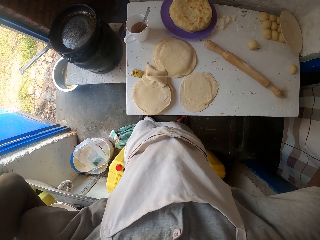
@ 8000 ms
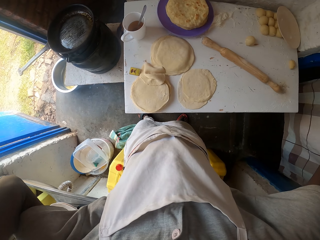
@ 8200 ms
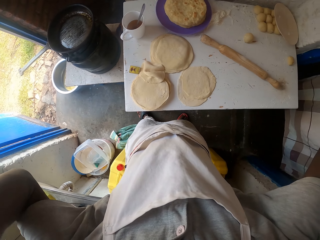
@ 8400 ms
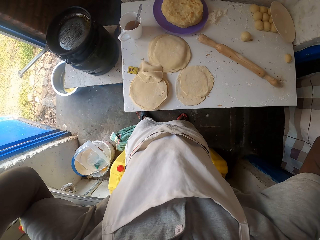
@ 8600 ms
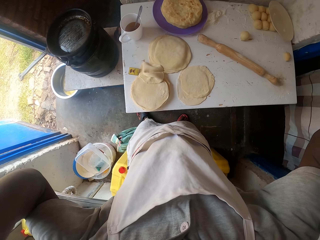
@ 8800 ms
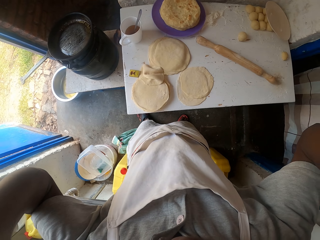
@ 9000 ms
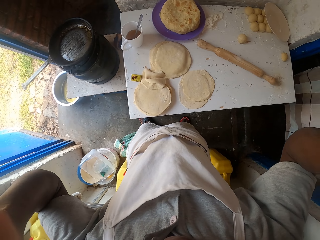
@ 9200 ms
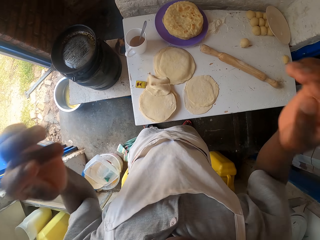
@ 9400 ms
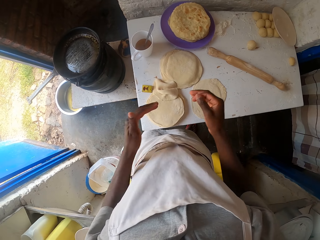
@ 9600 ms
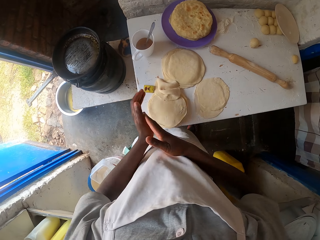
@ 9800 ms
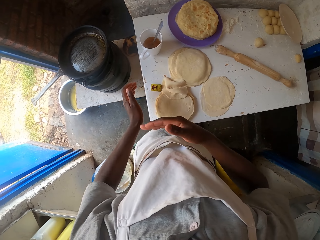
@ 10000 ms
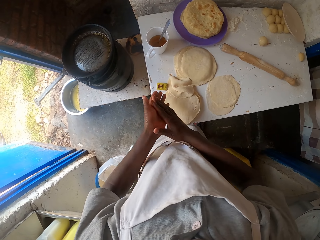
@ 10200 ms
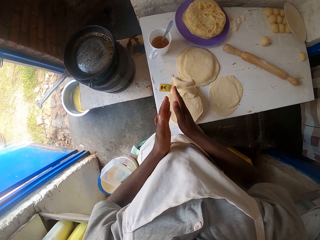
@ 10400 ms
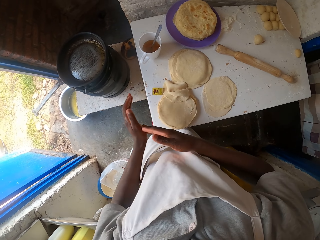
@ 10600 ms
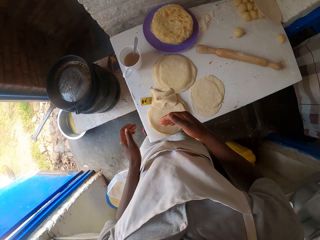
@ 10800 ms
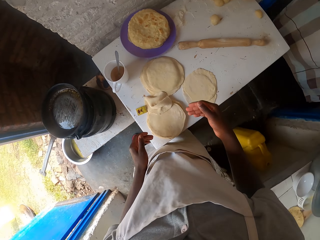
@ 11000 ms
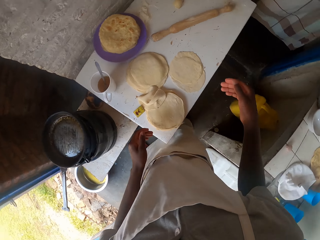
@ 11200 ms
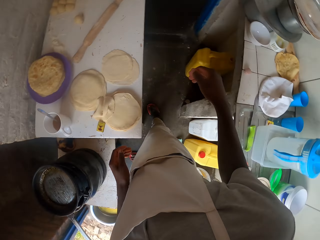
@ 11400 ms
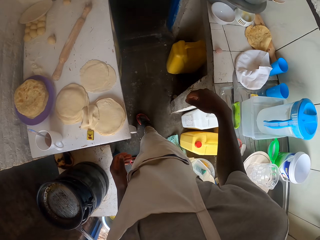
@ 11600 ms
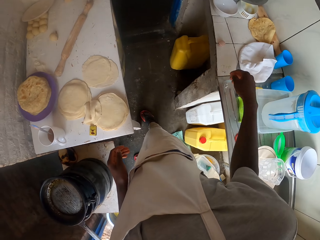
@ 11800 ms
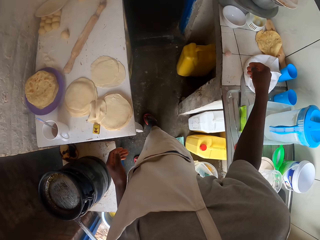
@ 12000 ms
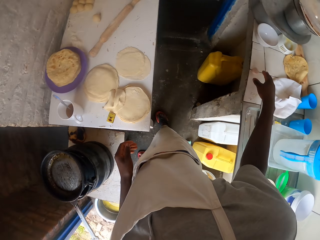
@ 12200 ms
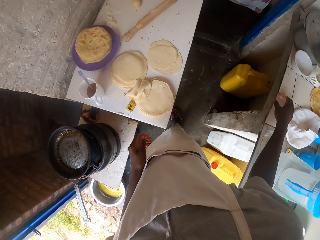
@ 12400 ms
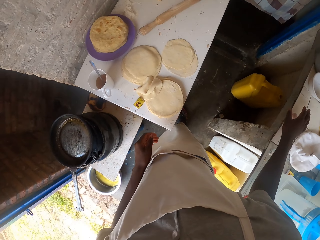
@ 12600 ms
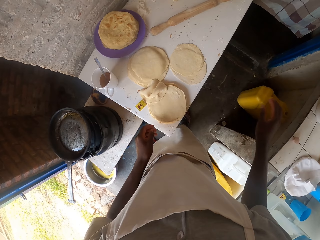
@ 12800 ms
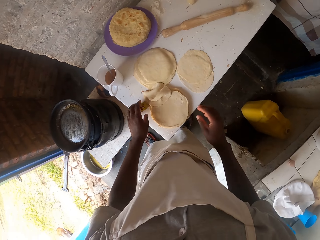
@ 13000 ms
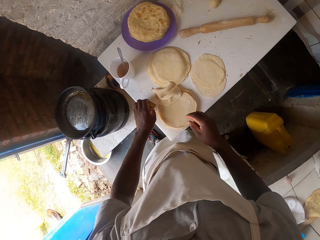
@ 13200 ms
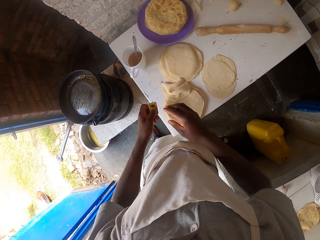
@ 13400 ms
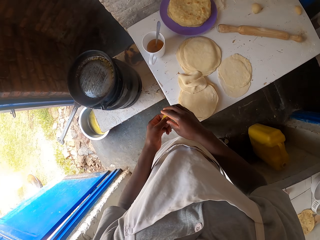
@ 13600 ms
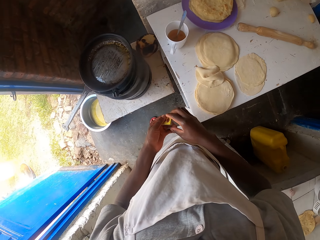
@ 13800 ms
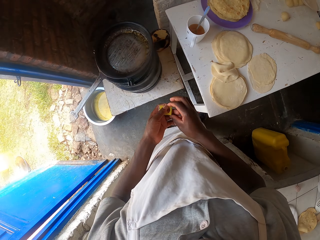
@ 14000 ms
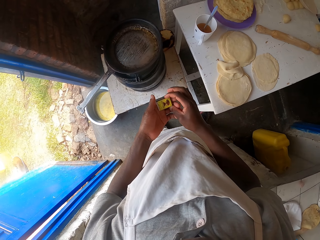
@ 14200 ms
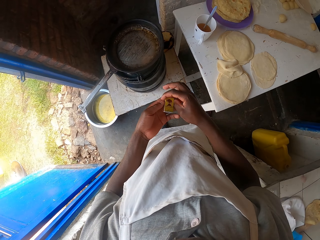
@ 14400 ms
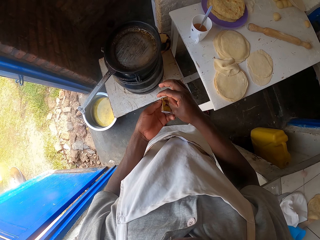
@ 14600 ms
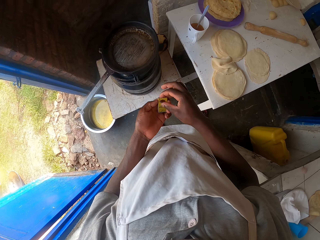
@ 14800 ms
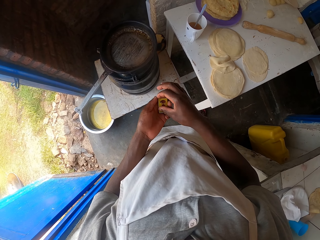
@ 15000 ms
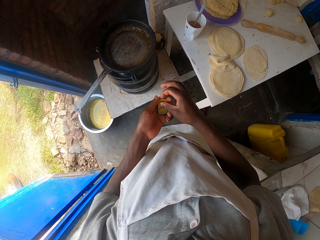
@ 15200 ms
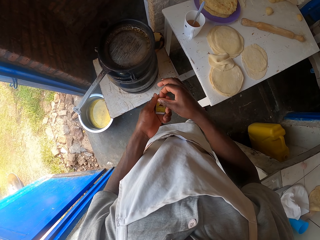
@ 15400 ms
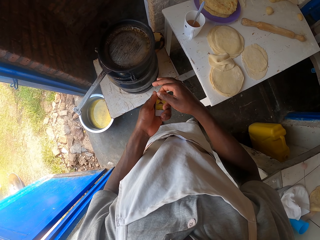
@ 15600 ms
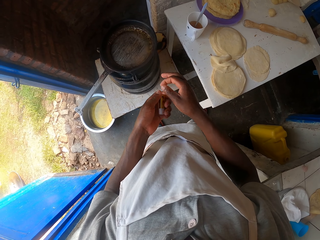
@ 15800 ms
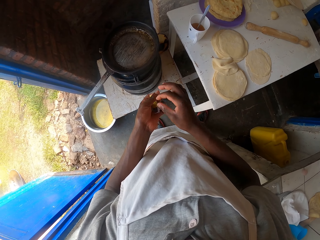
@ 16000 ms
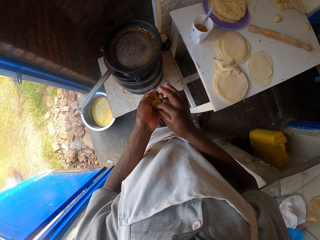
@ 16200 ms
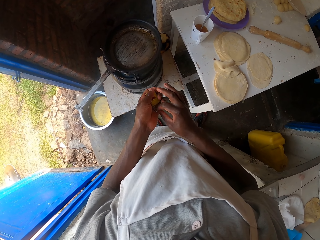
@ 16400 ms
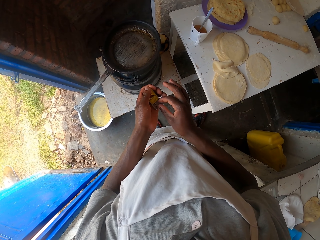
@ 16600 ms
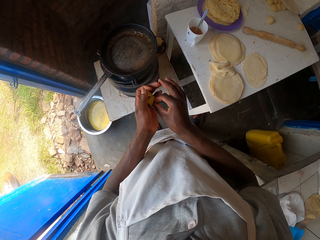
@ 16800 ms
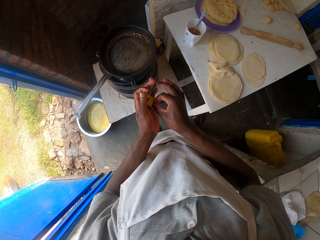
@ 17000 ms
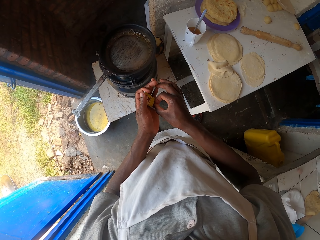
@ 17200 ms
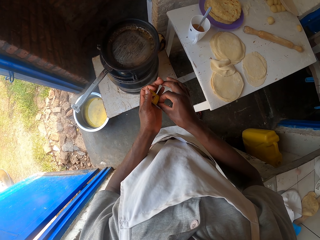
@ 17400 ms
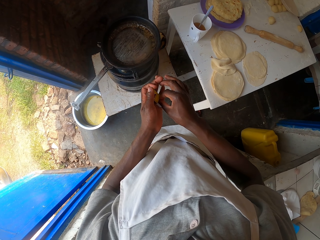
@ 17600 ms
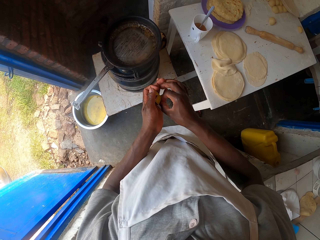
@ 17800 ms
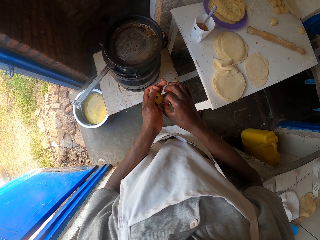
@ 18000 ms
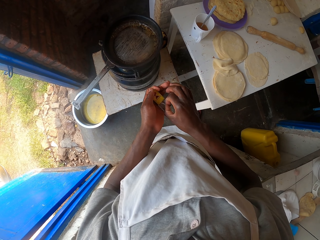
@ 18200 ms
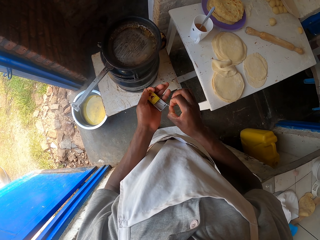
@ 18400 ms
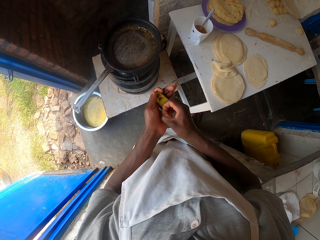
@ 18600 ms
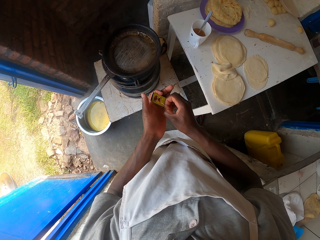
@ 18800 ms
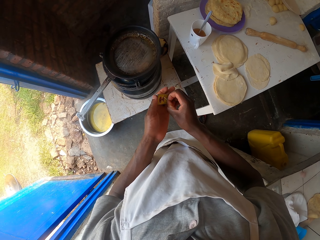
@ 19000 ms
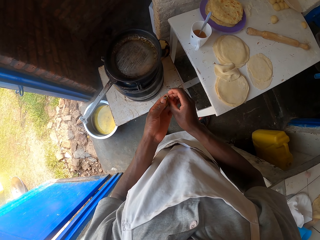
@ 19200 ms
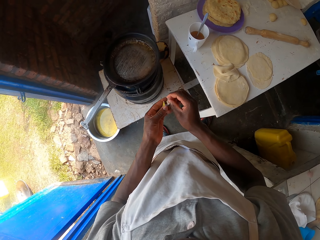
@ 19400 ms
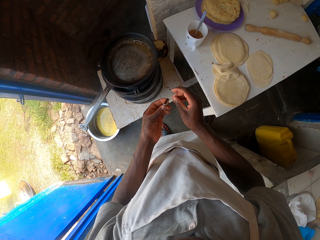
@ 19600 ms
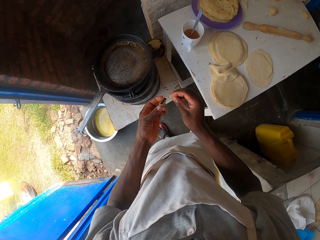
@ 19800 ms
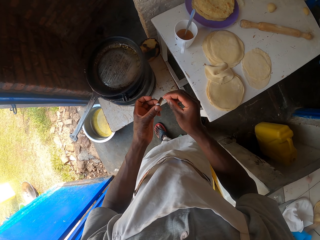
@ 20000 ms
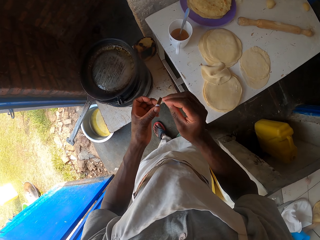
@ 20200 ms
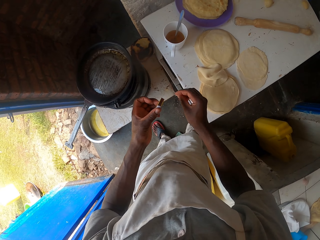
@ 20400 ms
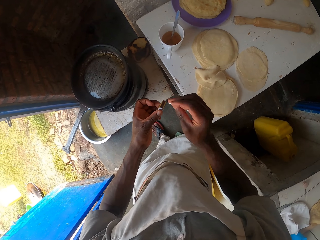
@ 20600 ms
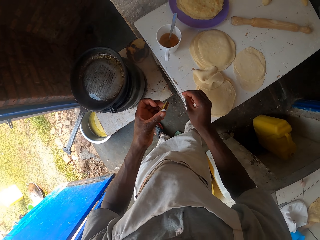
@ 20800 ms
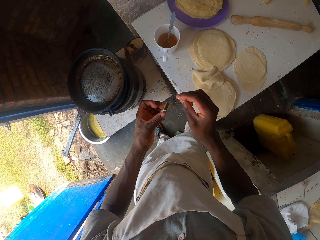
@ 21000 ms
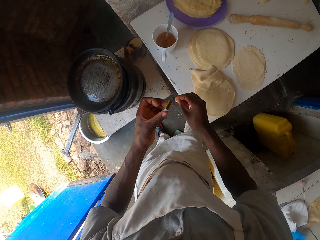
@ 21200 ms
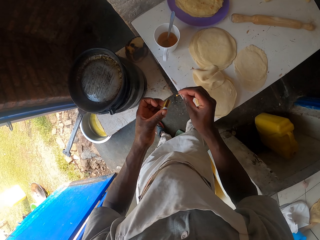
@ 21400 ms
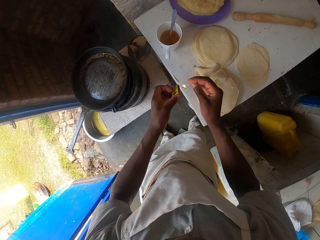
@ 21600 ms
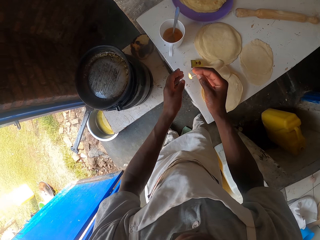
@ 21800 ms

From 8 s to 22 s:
The camera wearer rubs their hands. They look around. They pick up a matchbox with the left hand from the table. They hold the matchbox in both hands. They open the matchbox in their hands. They pick a matchstick from the matchbox with the right hand. They close the matchbox. They strike the matchstick on the matchbox.

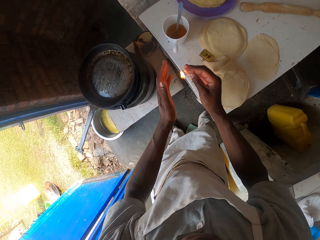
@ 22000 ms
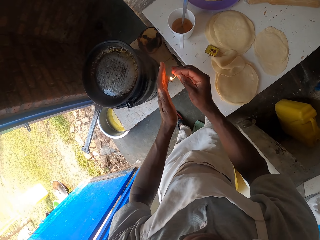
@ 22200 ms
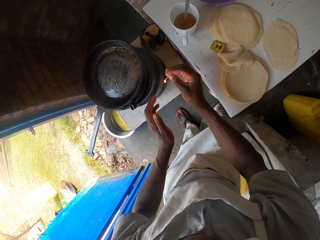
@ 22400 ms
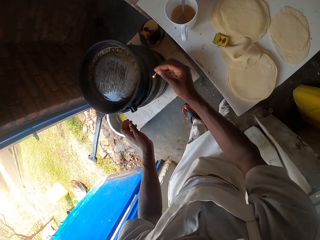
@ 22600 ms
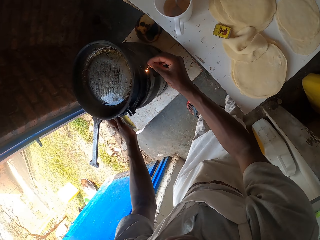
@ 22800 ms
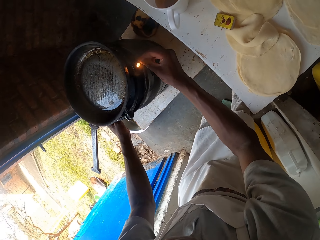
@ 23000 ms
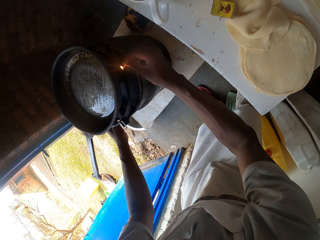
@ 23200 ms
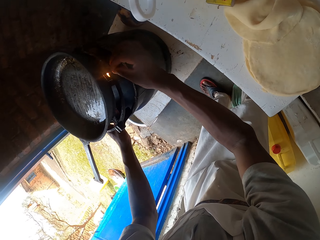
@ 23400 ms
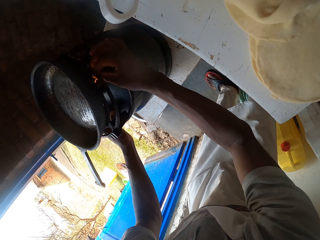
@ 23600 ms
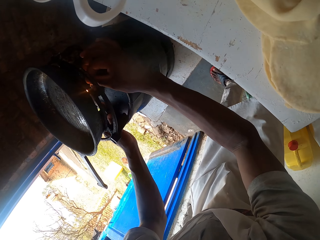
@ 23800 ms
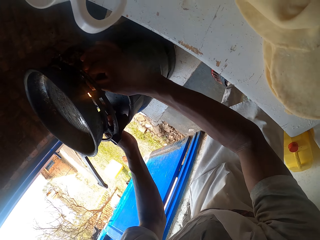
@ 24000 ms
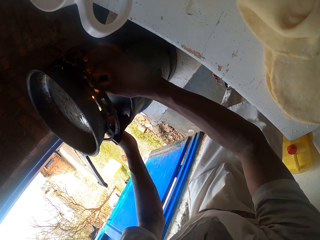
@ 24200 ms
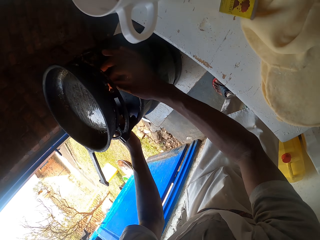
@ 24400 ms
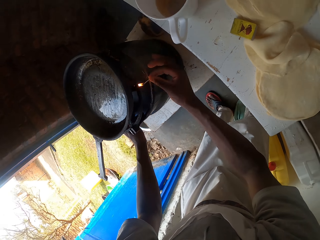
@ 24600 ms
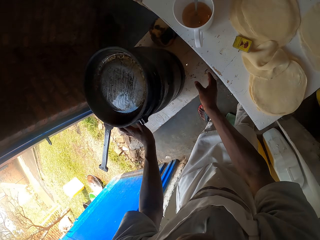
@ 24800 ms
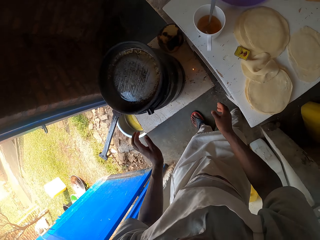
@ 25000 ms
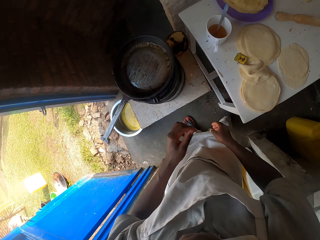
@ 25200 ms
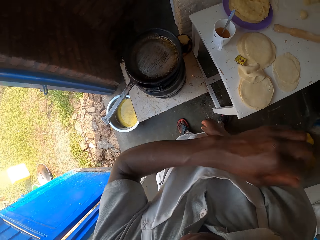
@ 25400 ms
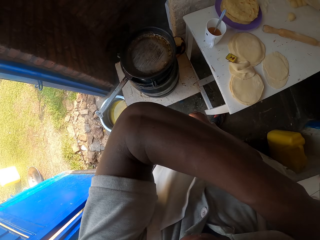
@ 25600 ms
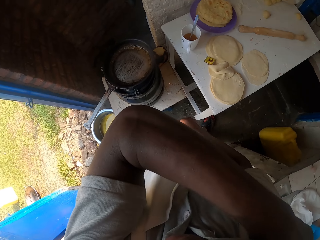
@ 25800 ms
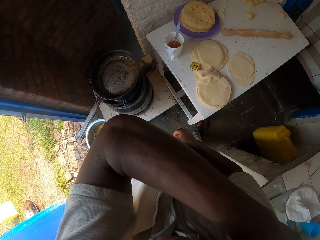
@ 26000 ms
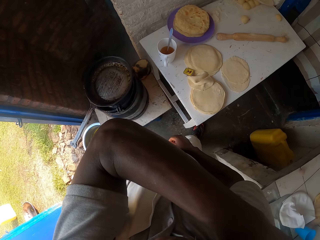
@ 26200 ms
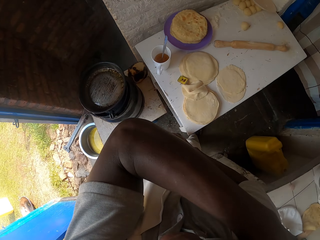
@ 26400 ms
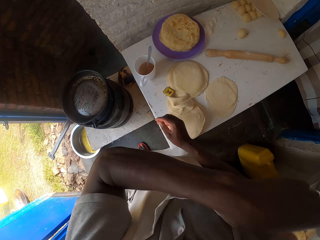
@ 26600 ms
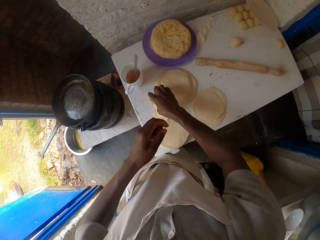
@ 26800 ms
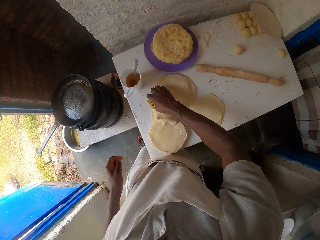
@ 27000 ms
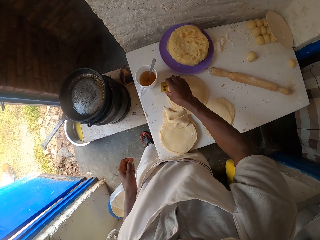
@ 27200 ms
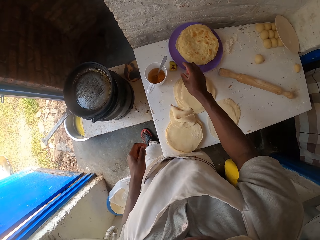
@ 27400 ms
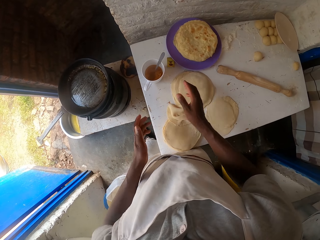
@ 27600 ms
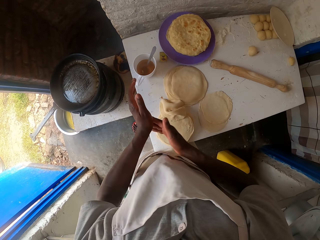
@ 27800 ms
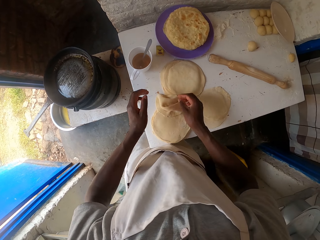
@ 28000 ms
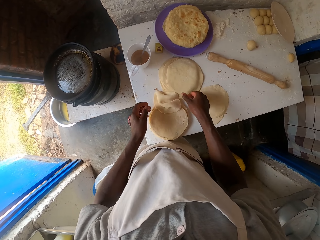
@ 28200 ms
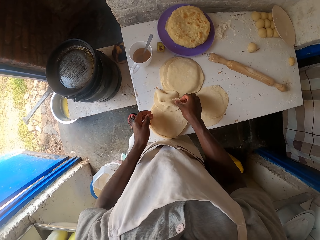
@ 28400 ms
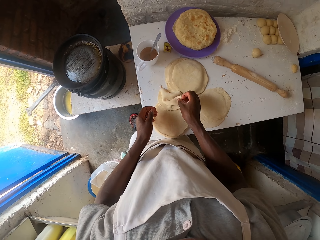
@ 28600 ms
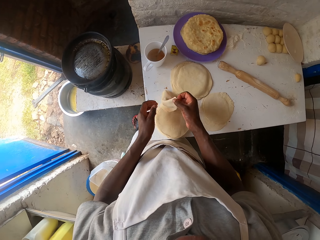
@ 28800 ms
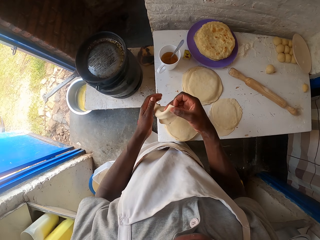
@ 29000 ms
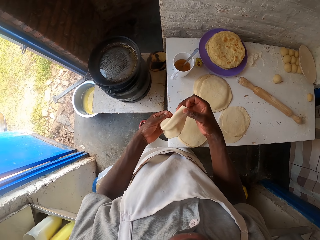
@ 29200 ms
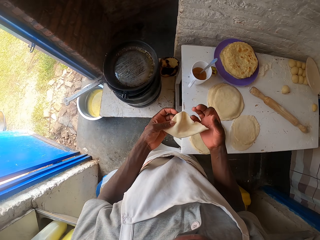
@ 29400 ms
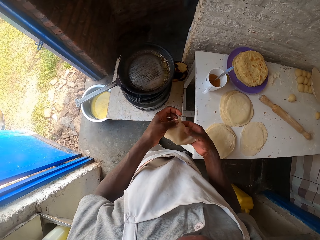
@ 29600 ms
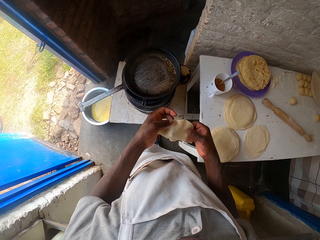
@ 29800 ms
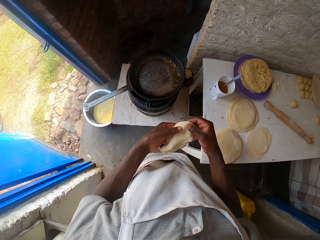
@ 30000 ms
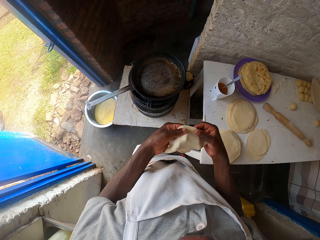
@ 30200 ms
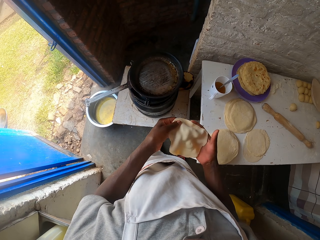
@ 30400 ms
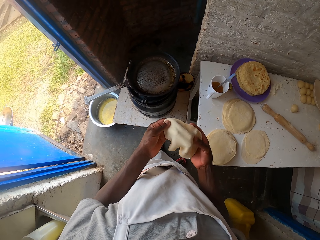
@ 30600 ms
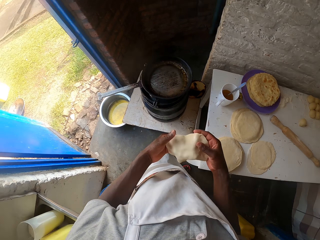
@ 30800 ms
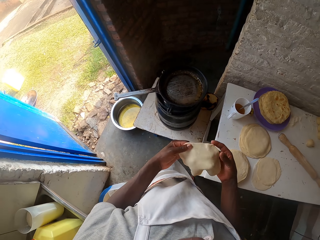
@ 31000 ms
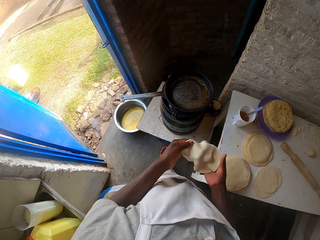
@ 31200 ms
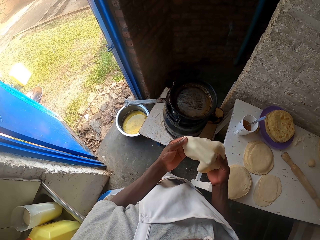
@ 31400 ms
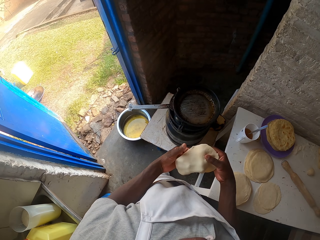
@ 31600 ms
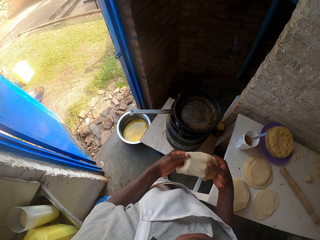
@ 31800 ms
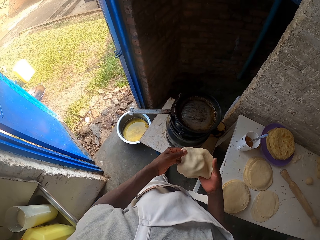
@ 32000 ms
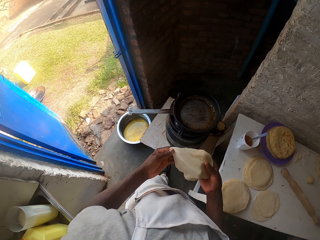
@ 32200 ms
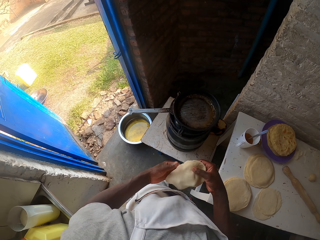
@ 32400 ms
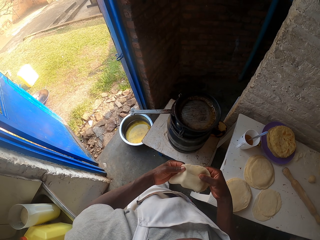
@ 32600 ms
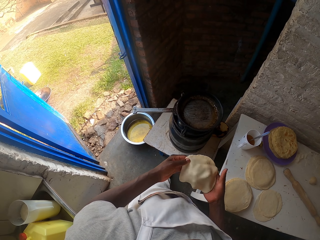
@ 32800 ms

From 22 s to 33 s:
The camera wearer lights the matchstick. They hold the lit matchbox in the right hand. They hold the gas cooker with the left hand. They light the gas cooker with the matchbox in the right hand. They drop the matchbox or matchstick in the right hand. They raise the left hand. They drop the left hand. They push the matchbox on the table with the right hand. They rub their hands. They pick up dough on the table with the right hand. They turn the dough in their hands.
